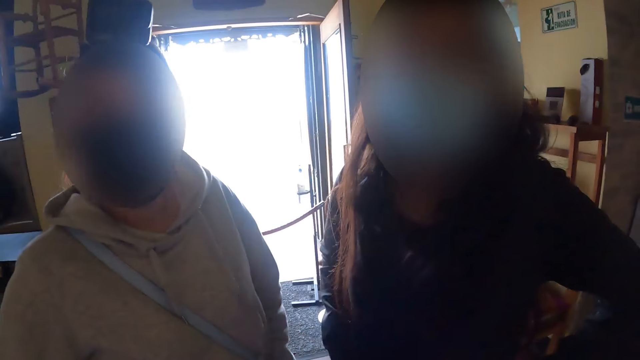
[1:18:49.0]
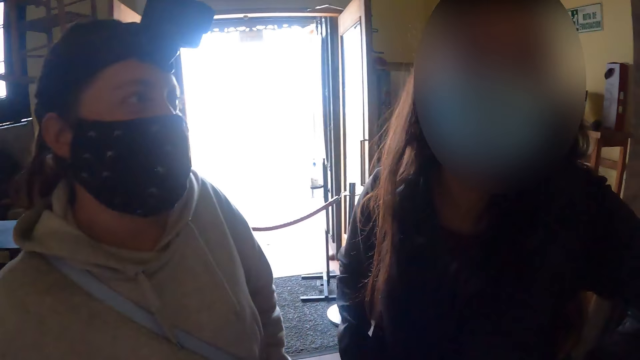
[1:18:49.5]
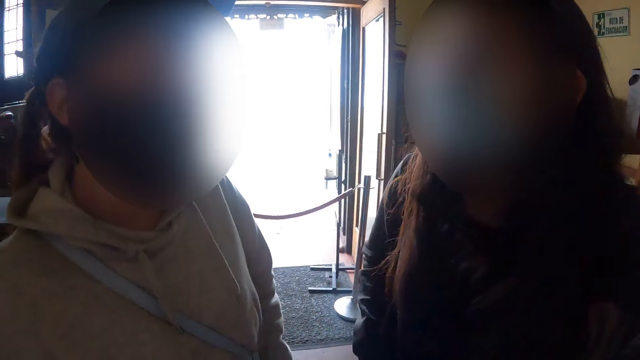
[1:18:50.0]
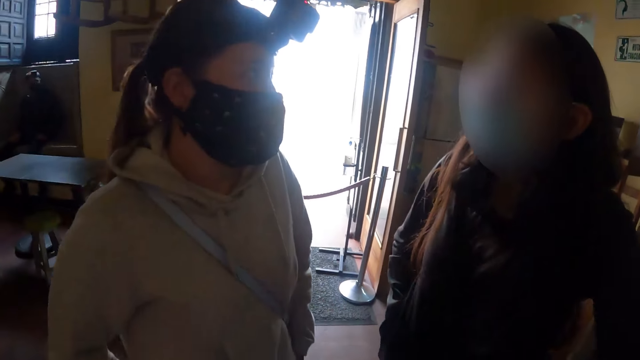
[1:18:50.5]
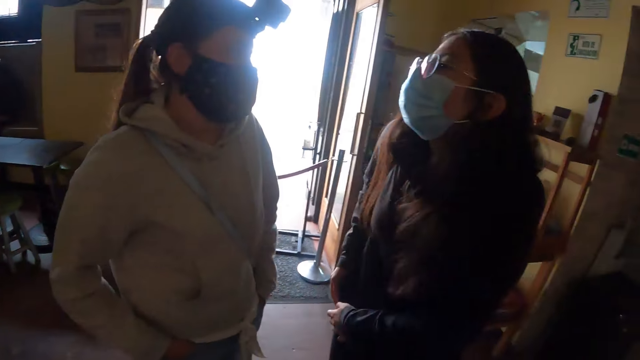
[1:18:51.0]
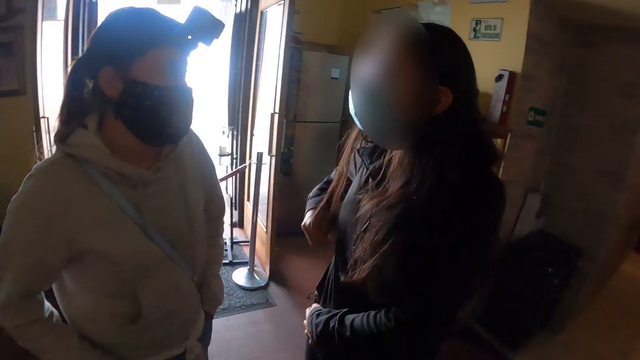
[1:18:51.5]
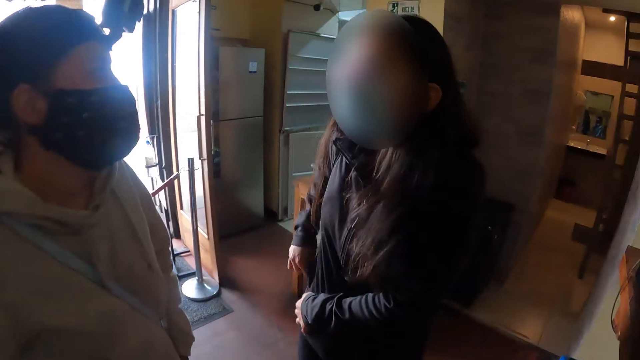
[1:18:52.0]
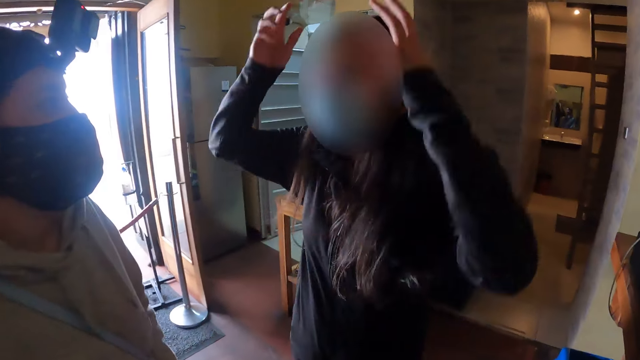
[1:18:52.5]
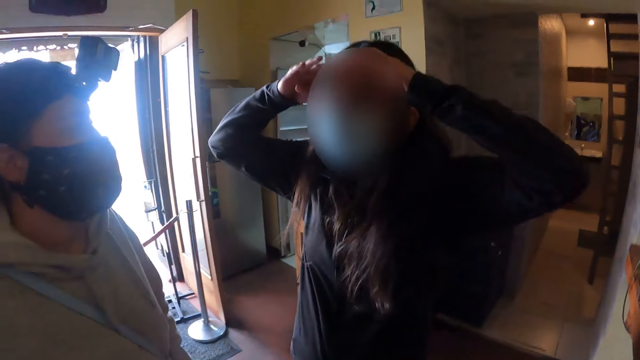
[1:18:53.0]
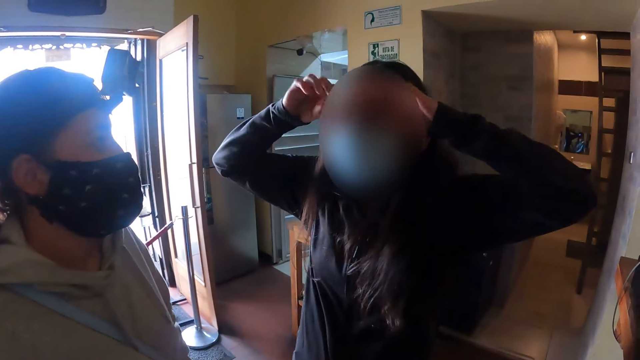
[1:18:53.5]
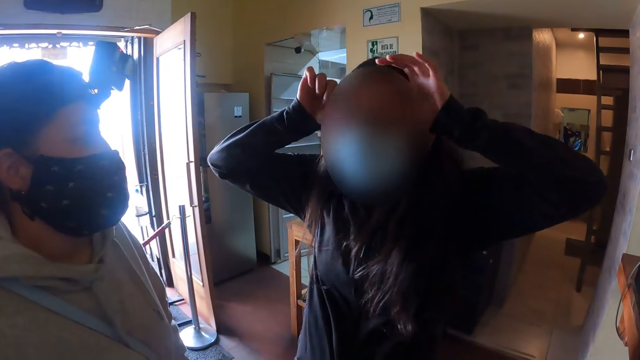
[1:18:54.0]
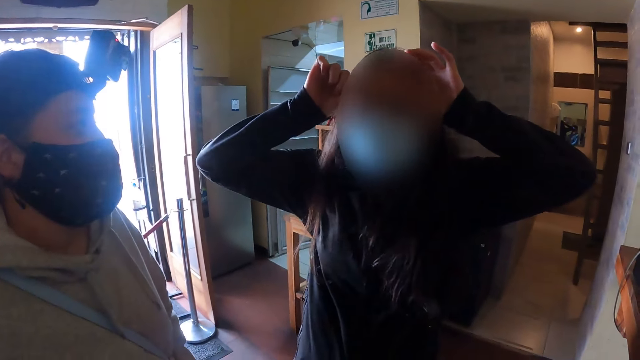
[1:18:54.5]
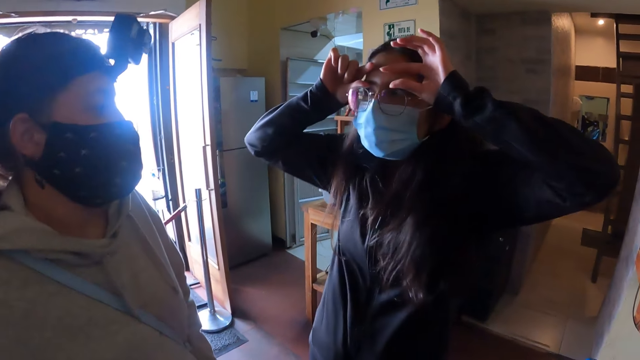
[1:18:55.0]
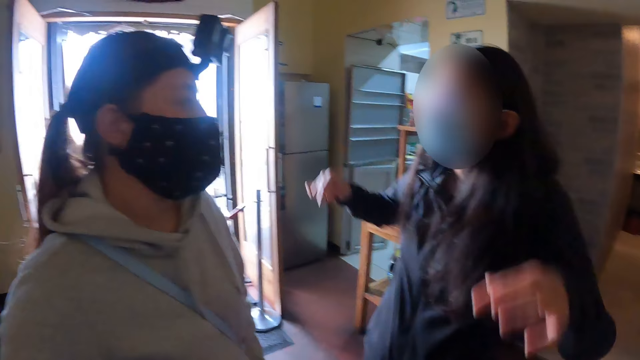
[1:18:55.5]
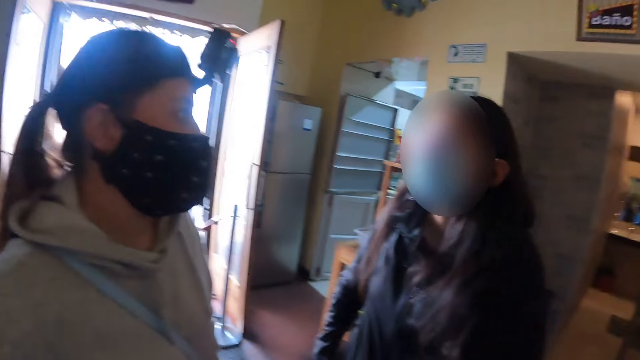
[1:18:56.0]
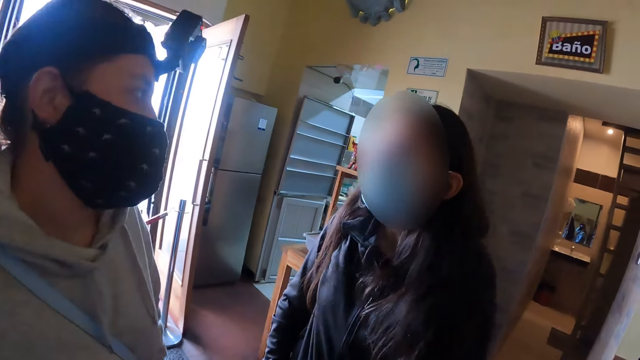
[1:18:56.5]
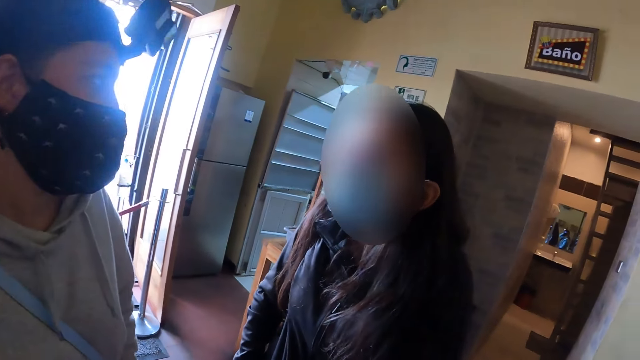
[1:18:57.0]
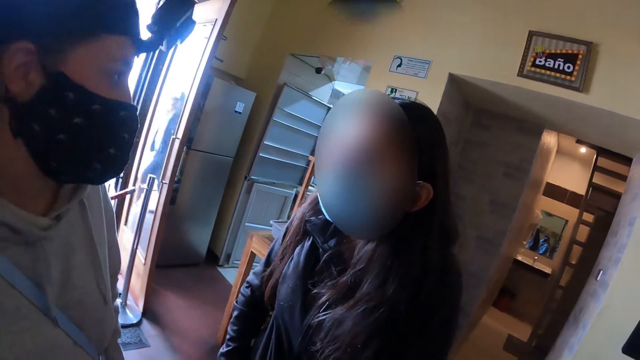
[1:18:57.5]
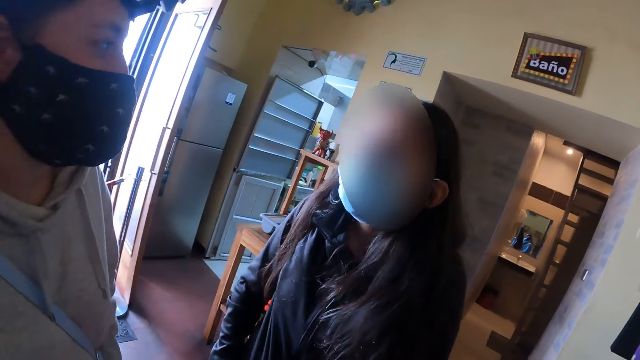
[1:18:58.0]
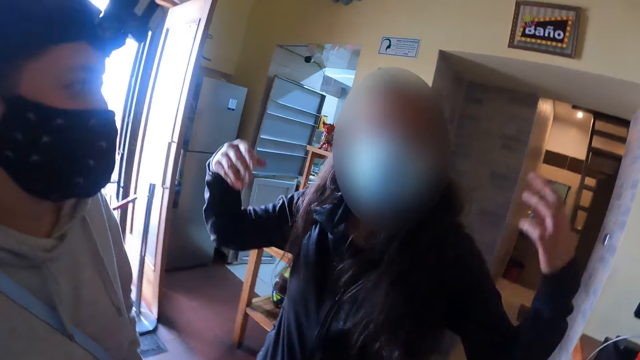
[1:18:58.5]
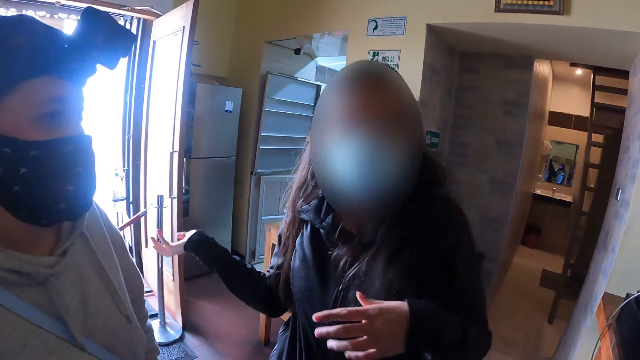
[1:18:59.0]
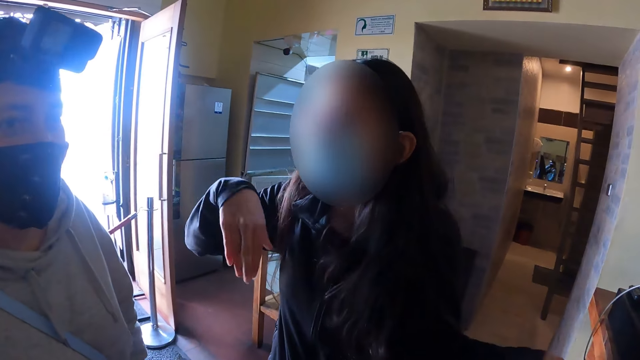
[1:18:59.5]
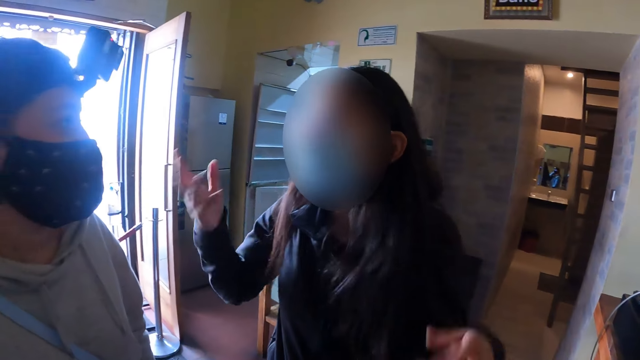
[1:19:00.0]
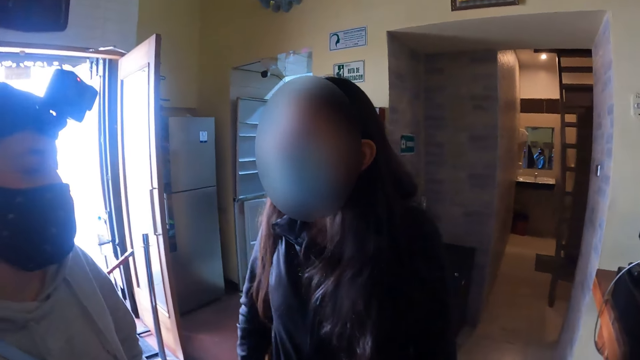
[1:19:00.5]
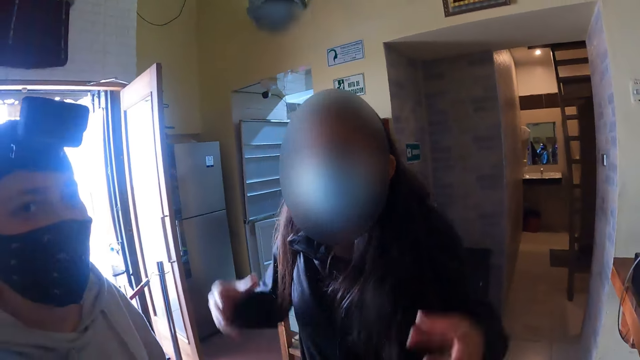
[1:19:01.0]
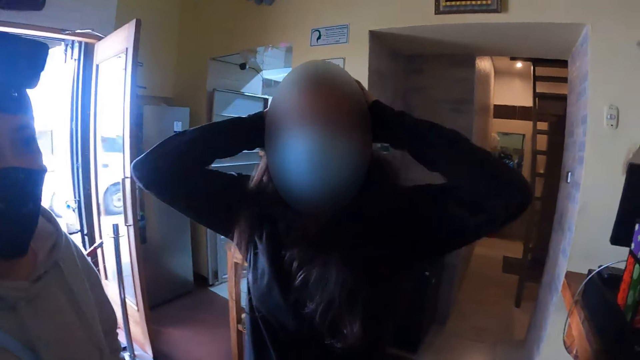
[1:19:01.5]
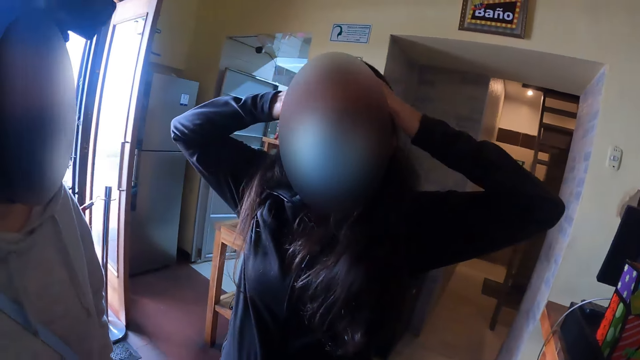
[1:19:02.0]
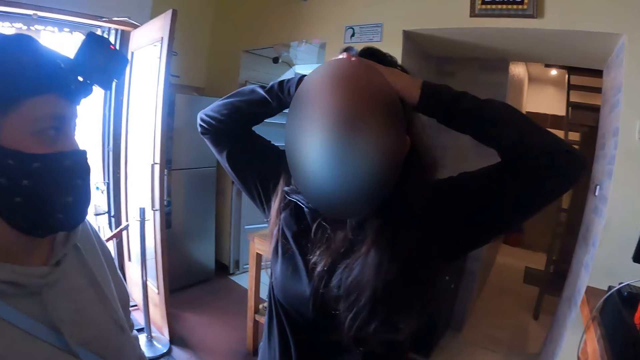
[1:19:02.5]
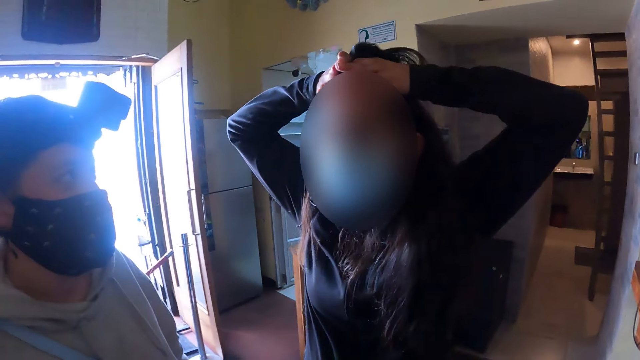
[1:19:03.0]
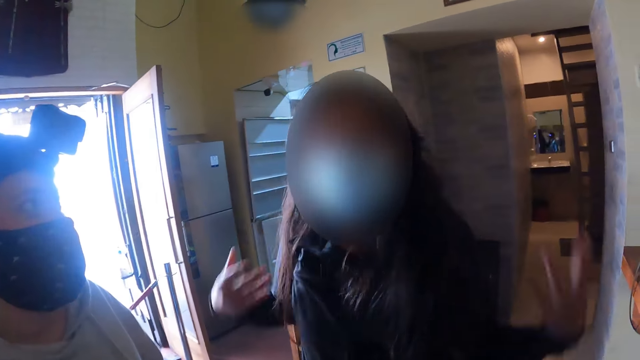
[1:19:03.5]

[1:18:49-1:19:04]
A woman pulls her zip. The woman demonstrates how to wear a camera. The woman laughs. The woman moves her hands. The woman holds her hair.

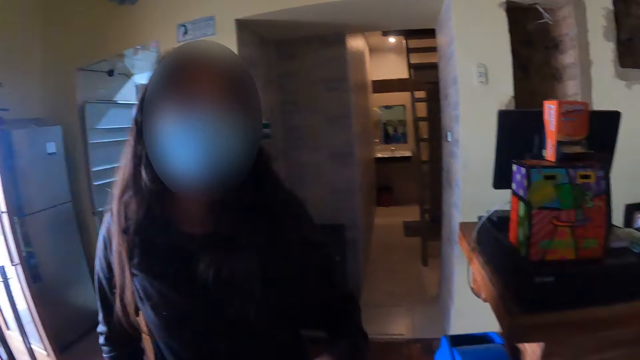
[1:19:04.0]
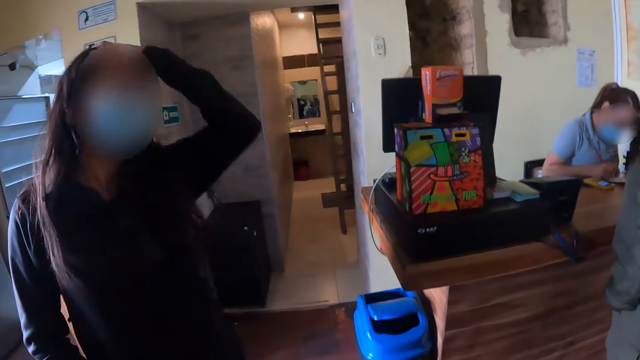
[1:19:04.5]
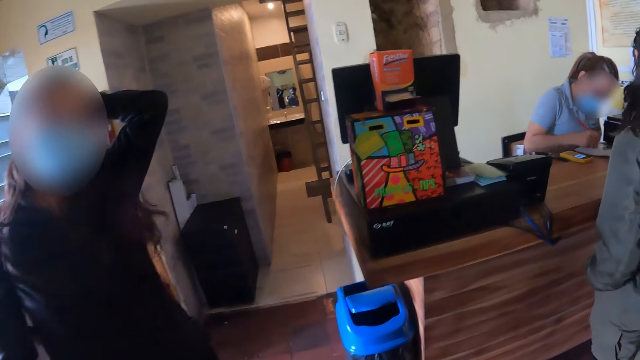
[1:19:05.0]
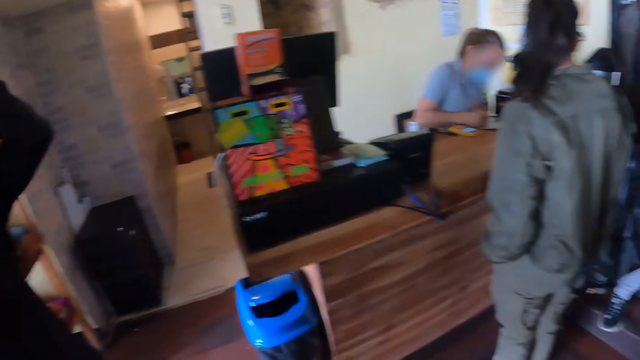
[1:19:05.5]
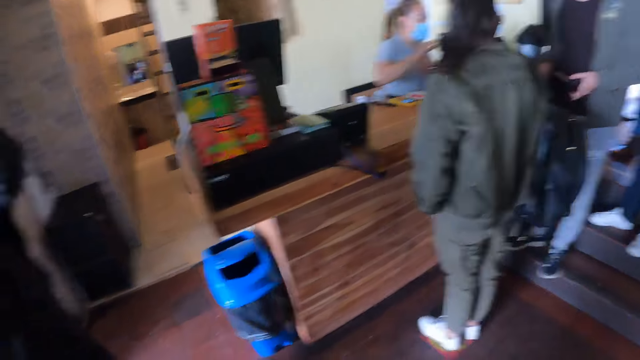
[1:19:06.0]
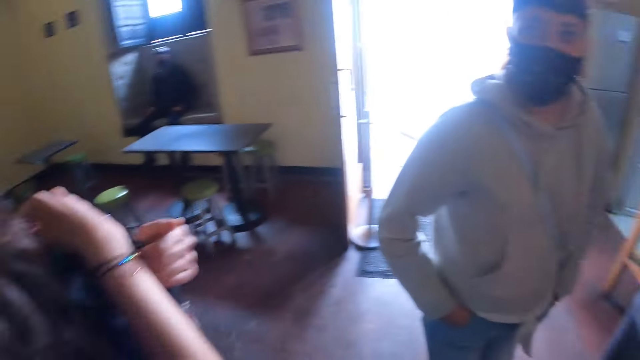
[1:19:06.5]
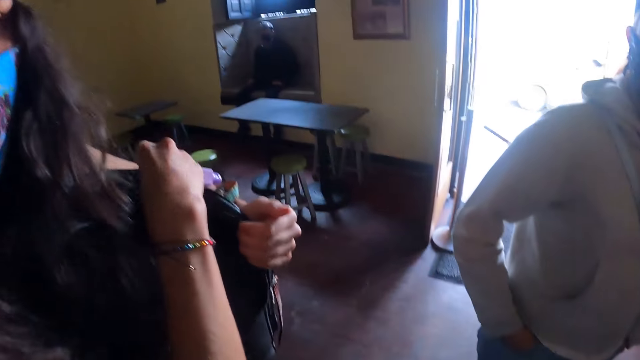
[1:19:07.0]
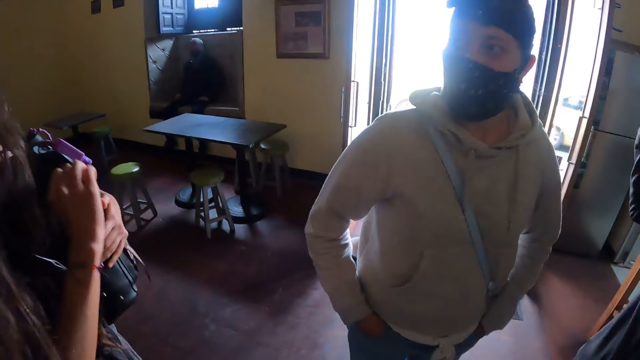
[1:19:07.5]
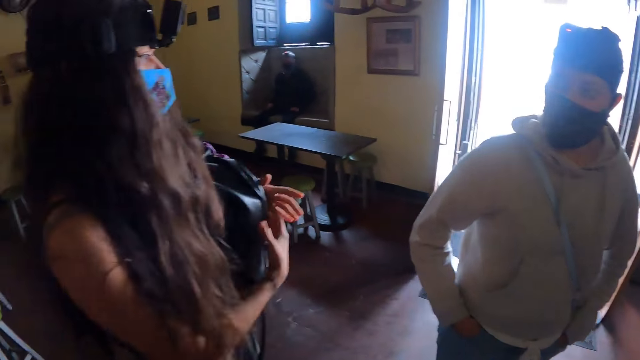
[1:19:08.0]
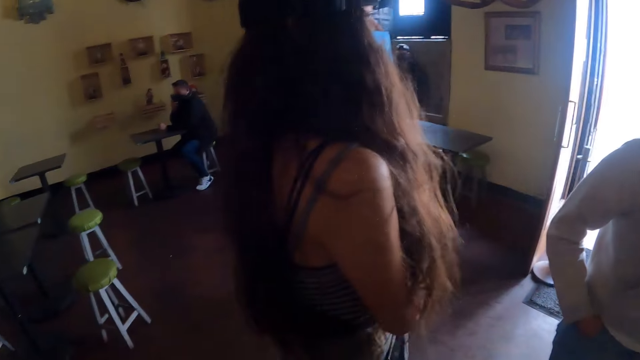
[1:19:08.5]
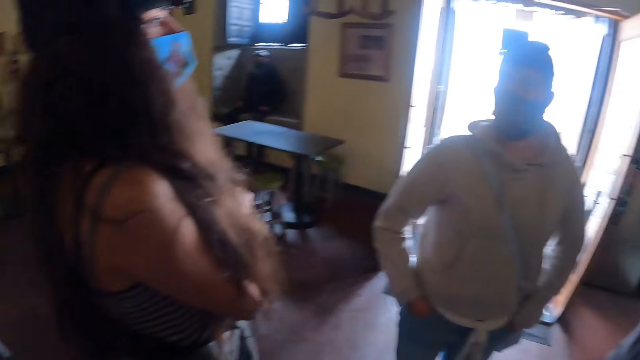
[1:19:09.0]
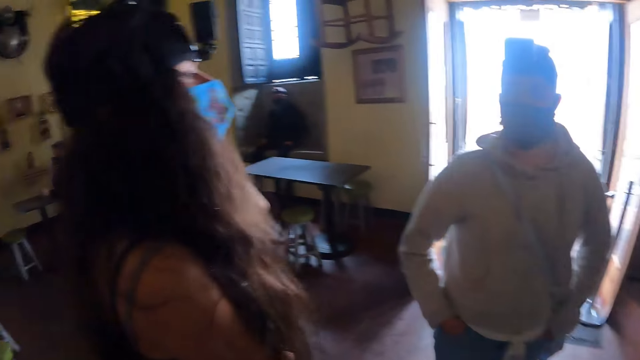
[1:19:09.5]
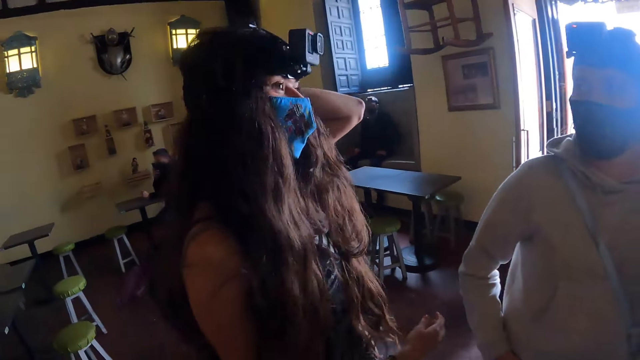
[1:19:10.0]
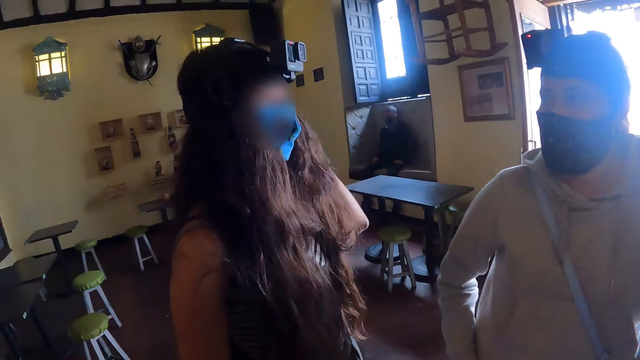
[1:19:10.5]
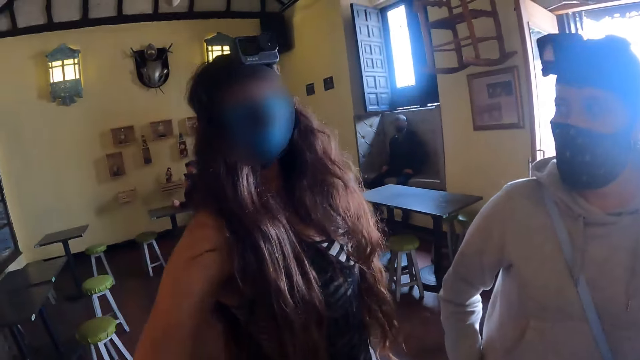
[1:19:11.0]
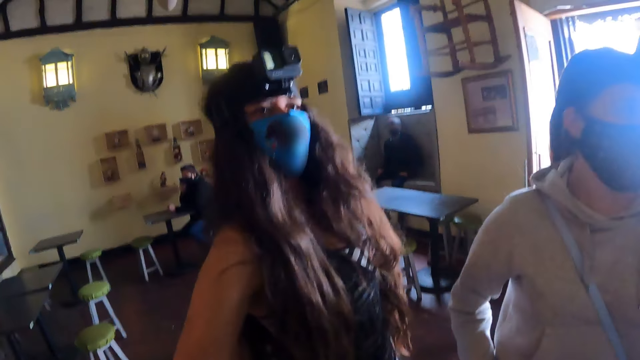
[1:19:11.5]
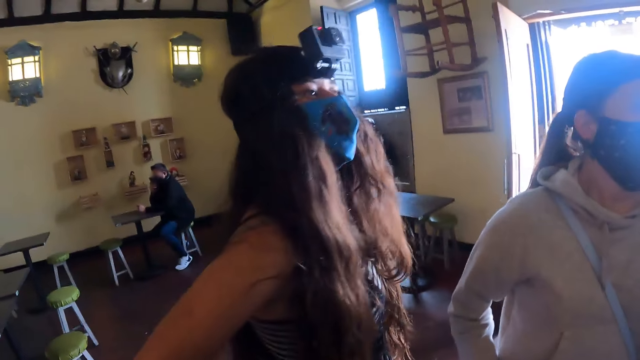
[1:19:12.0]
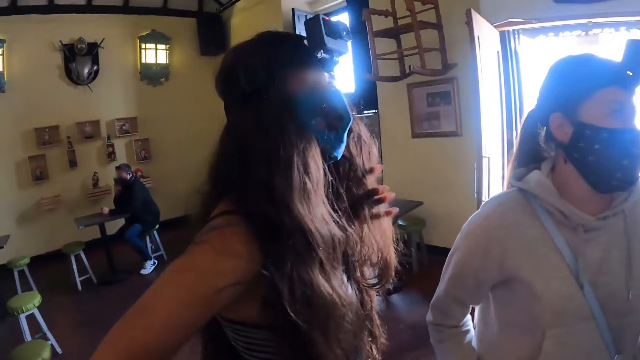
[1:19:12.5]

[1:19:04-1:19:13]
The camera wearer looks at a woman. The woman zips her bag and puts her bag on her back. The woman holds her hair.
